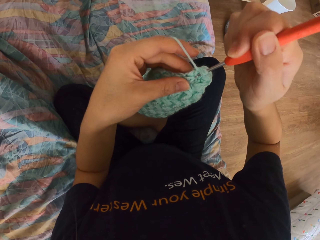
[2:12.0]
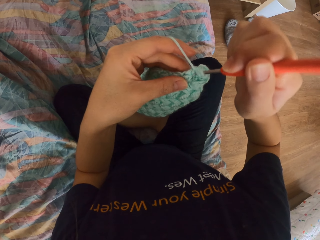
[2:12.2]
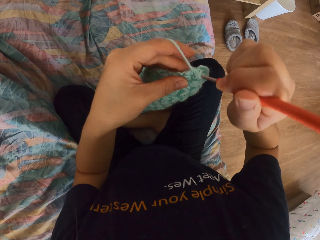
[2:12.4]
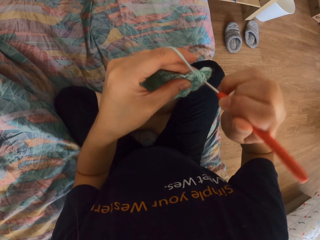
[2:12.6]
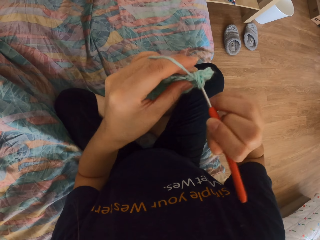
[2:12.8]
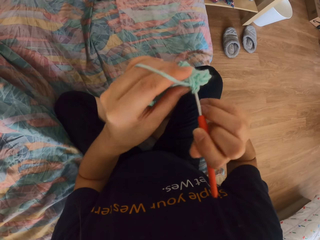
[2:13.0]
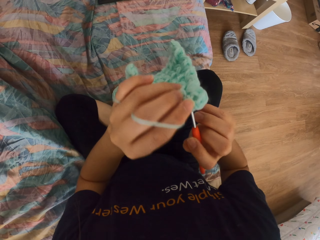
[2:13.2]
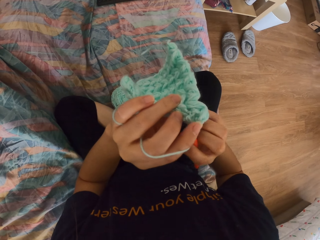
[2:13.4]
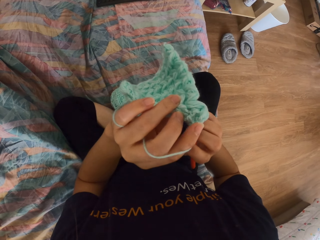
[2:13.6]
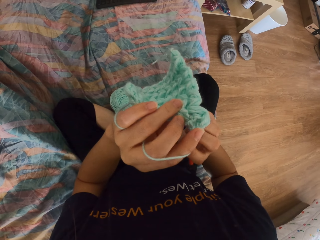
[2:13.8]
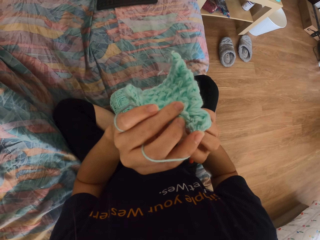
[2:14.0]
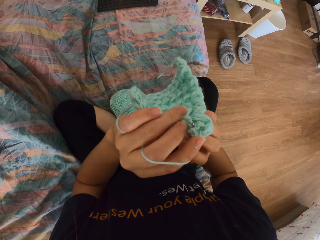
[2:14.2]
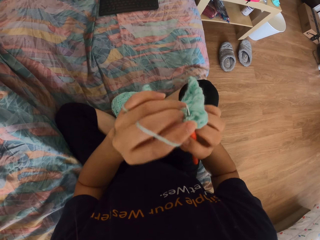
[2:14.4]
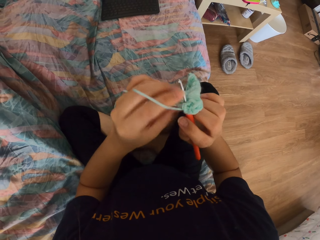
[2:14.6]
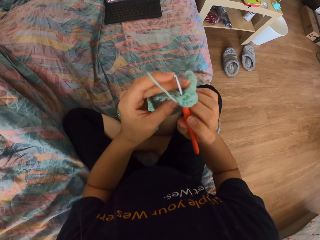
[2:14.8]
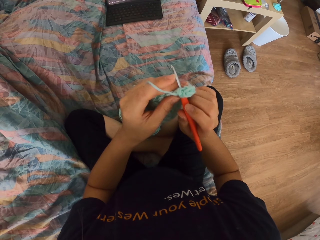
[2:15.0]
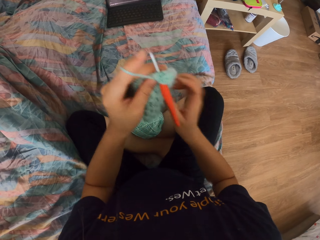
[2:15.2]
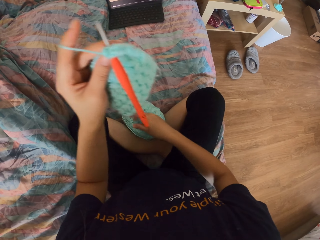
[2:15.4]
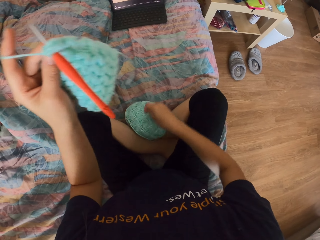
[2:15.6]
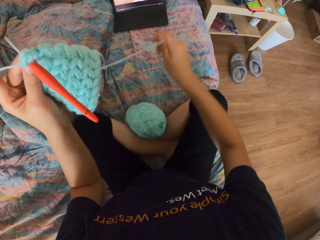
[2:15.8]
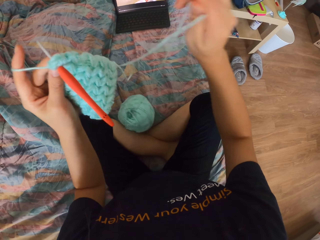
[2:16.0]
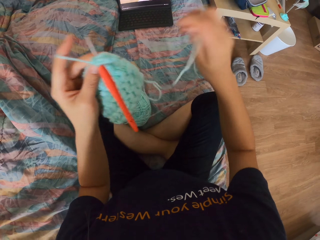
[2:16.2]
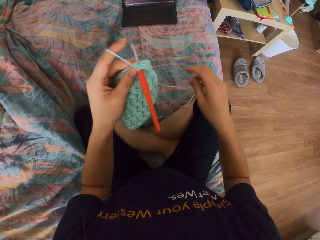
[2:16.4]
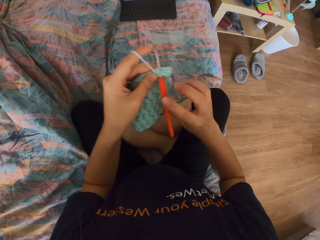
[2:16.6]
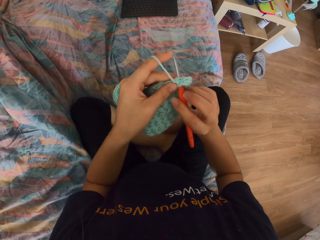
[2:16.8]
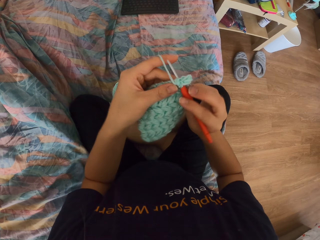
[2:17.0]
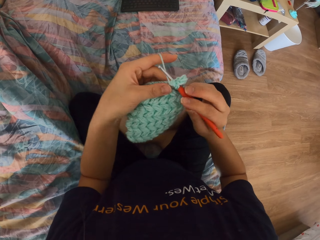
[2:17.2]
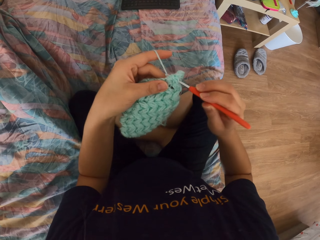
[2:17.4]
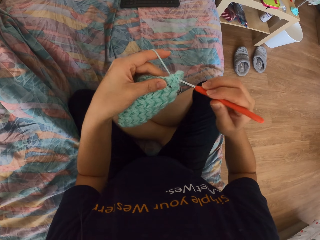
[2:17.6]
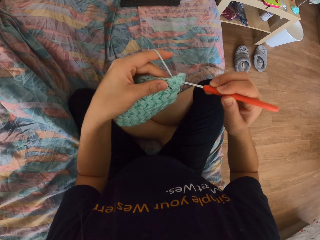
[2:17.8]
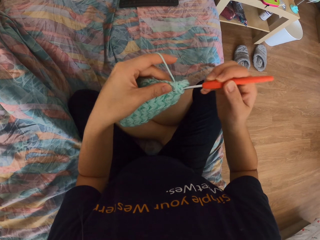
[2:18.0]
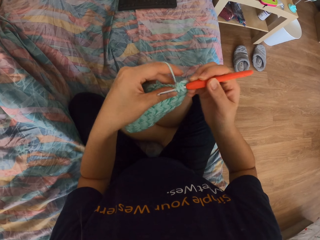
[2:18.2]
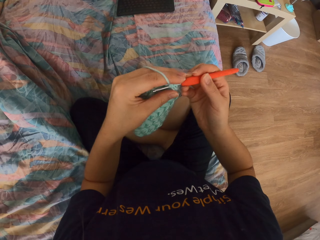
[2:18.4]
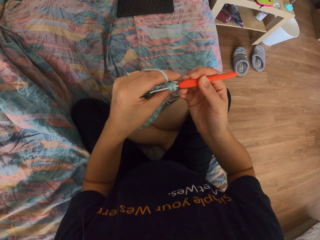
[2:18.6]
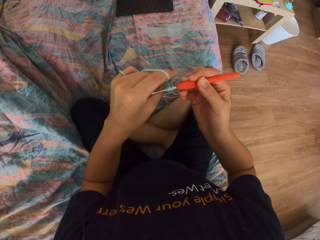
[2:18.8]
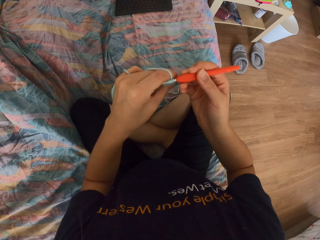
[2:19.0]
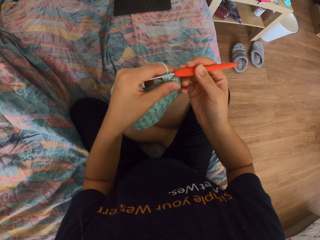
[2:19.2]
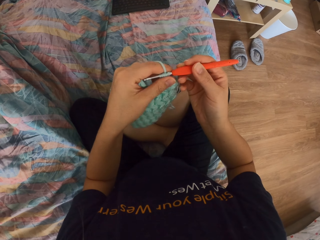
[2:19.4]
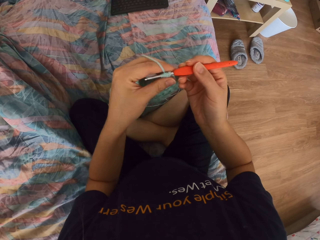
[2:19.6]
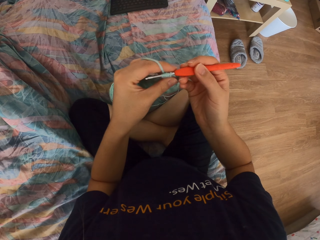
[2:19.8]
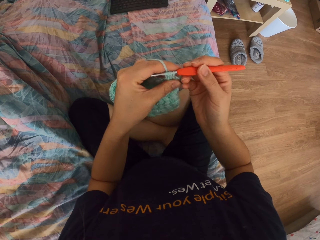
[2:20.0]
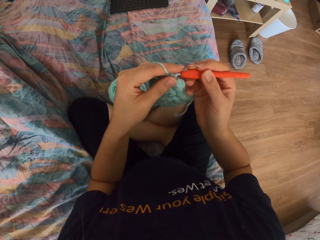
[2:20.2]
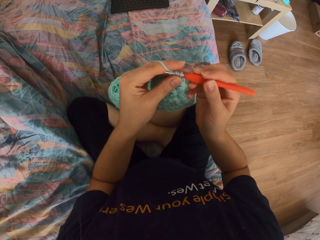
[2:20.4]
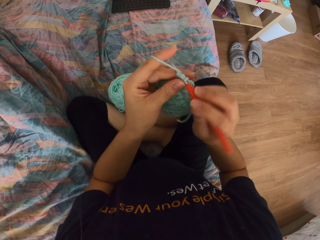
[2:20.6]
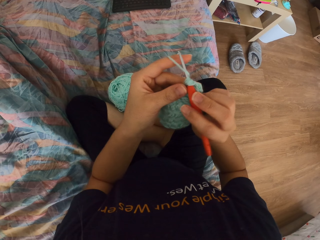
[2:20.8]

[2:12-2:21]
The camera wearer pulls the thread with the crochet. They insert the crochet into the thread fabric. They pull the thread with the right hand. They knit the garment. They pull the thread with the crochet.

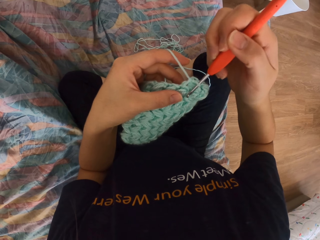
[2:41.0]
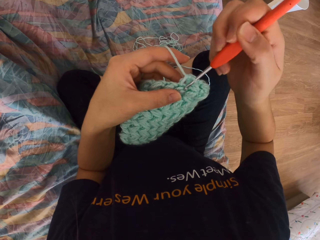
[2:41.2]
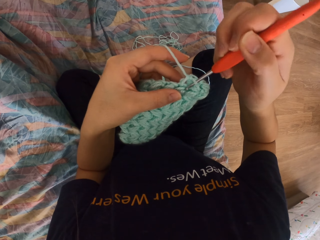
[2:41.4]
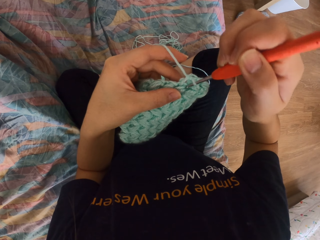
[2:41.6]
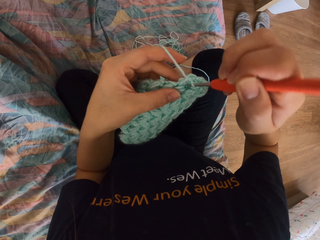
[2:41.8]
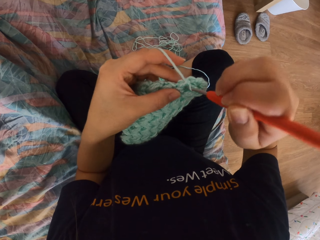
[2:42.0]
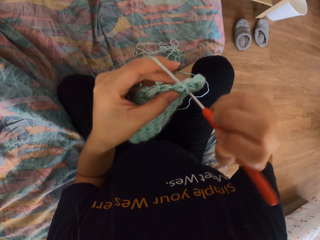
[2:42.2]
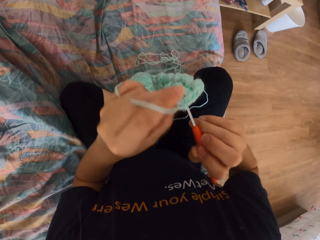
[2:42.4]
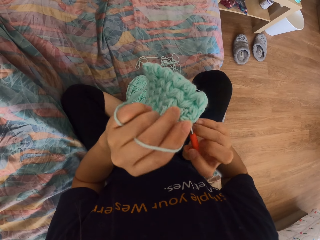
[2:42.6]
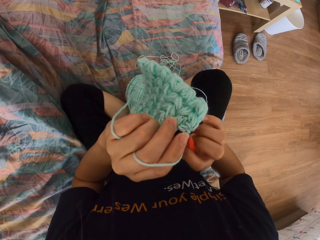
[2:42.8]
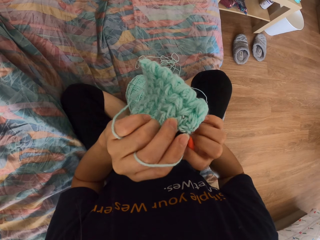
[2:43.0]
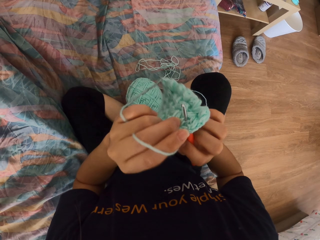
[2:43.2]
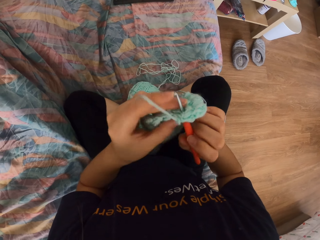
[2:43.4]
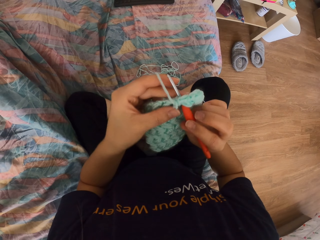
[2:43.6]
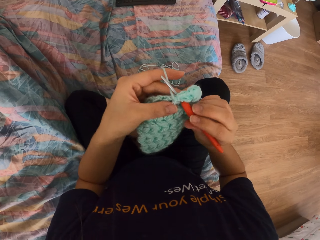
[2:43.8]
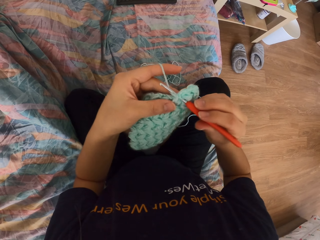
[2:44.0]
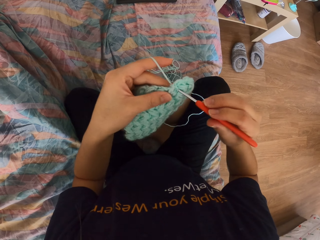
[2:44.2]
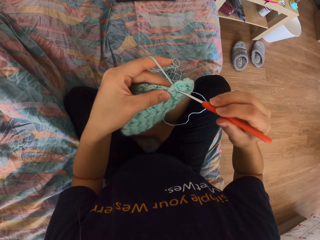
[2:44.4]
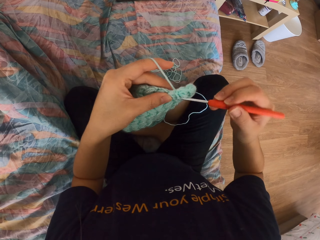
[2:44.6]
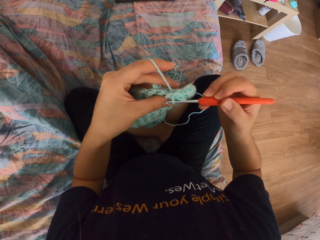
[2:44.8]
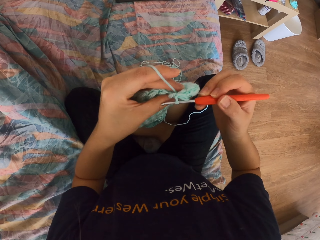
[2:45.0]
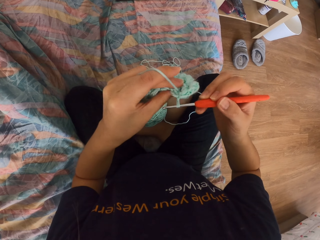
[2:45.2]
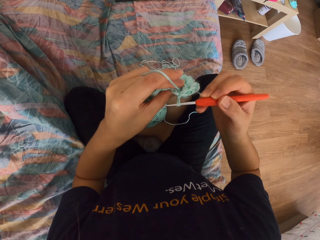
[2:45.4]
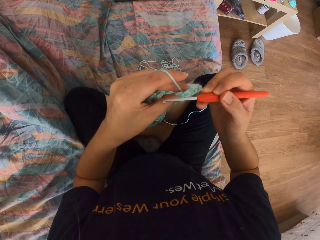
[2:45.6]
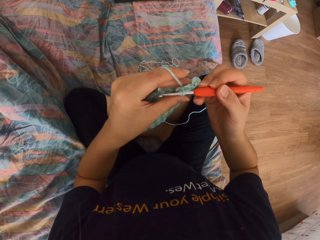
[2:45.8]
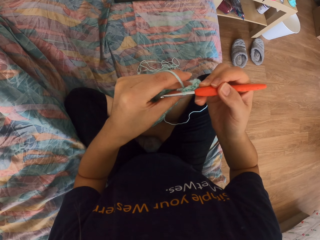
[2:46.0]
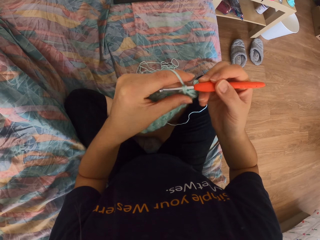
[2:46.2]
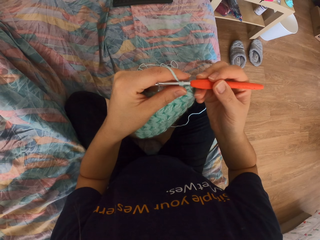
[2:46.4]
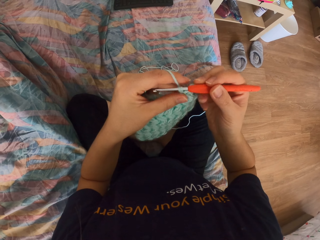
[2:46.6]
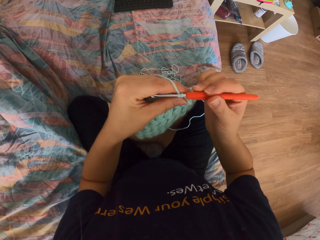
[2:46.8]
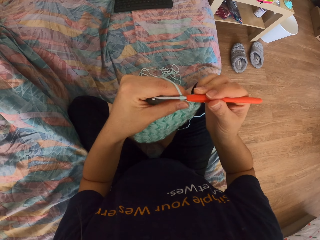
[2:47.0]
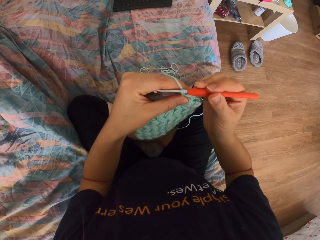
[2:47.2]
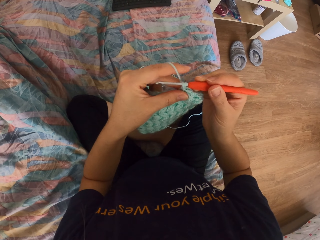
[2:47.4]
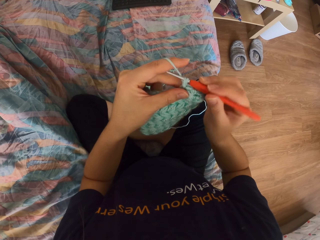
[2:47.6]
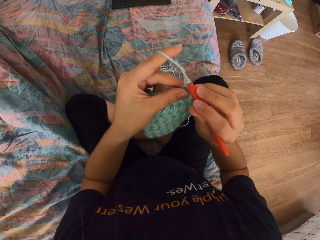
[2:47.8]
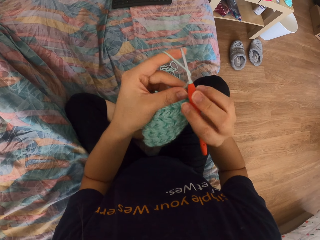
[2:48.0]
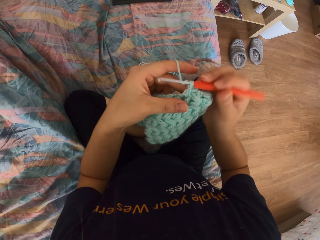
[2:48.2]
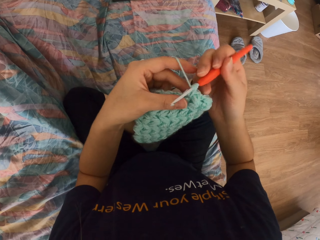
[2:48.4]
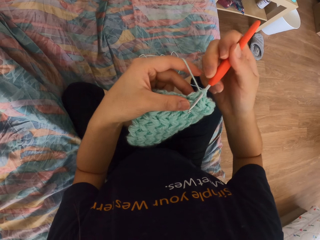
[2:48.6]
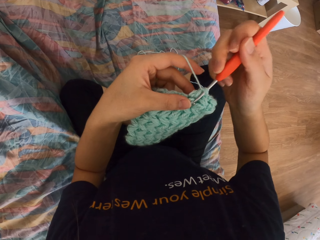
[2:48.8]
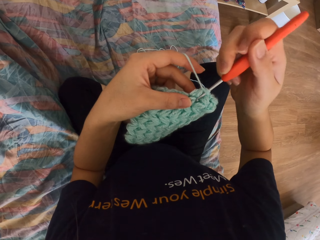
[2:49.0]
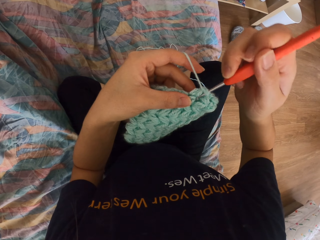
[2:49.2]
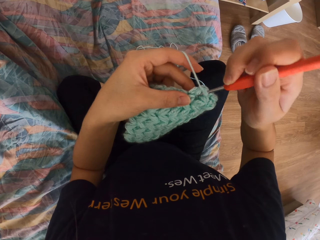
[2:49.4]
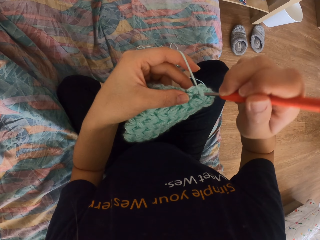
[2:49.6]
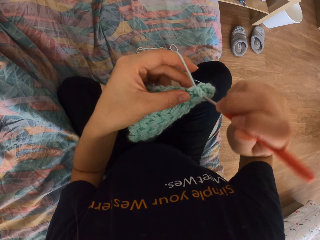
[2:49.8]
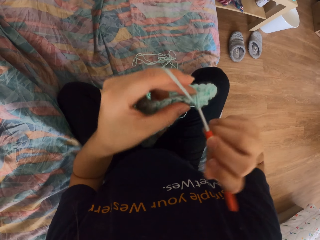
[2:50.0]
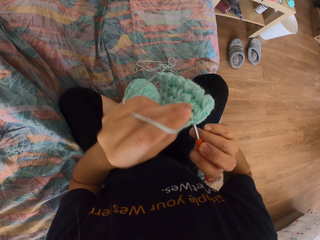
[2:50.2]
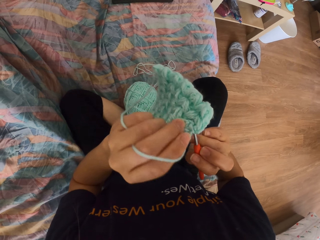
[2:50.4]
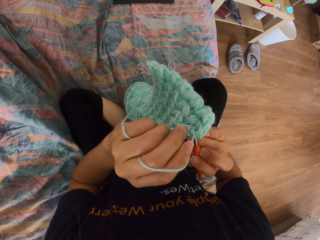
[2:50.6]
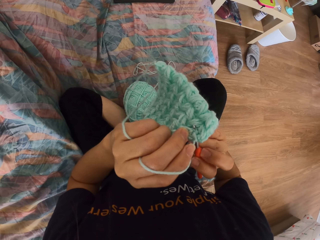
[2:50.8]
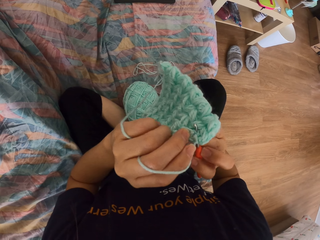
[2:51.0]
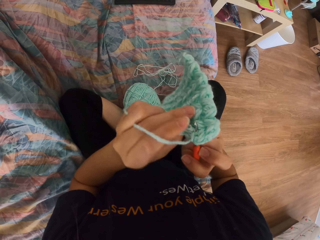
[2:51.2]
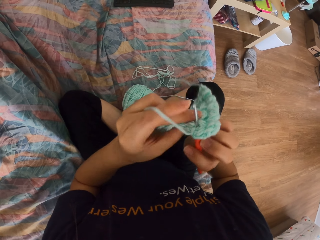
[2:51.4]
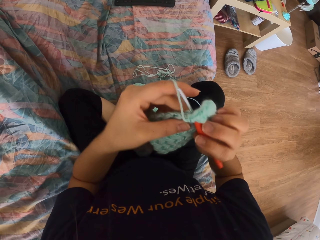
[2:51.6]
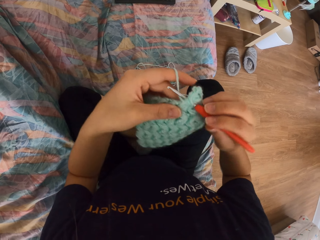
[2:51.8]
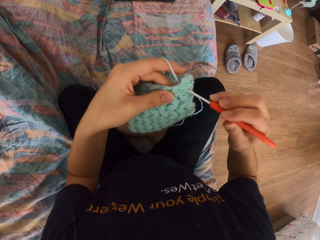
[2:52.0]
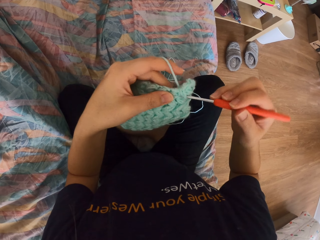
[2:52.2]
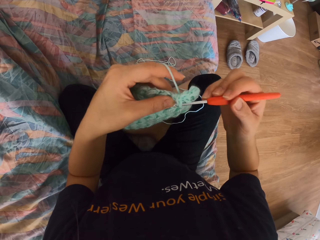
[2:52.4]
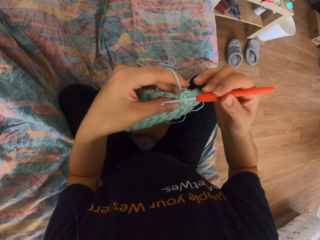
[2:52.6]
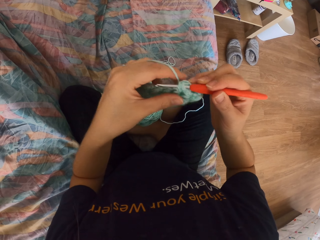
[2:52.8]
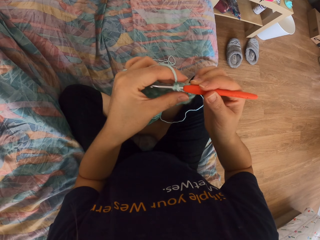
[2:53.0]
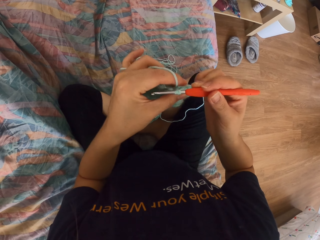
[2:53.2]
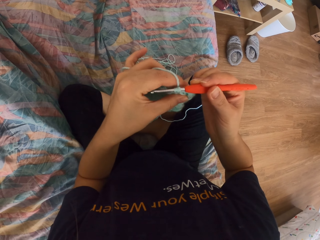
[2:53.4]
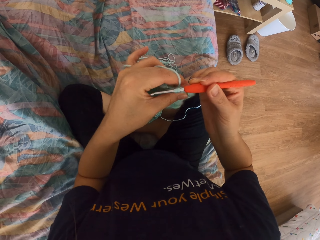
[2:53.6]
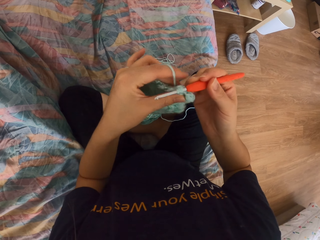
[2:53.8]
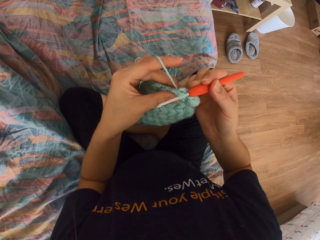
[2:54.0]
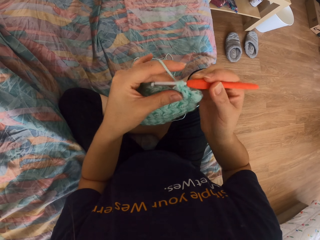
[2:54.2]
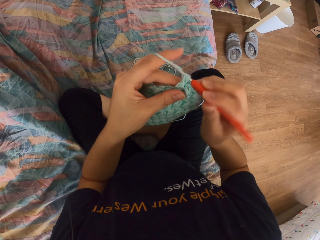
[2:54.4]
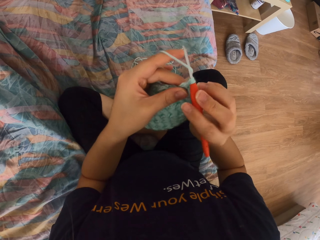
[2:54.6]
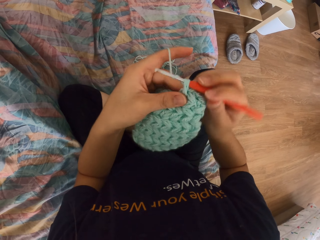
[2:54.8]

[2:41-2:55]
The camera wearer inserts the crochet into the thread fabric. They pull the thread with the crochet. They insert the crochet into the thread fabric. They pull the thread with the crochet.
